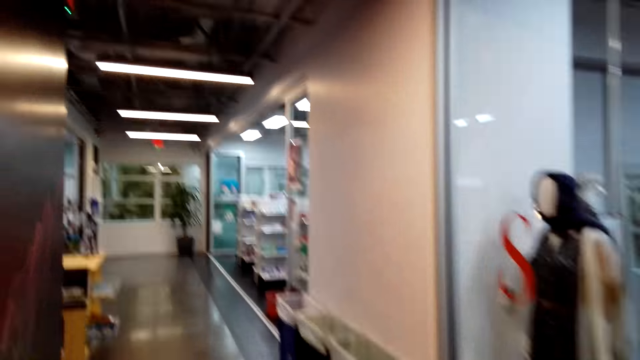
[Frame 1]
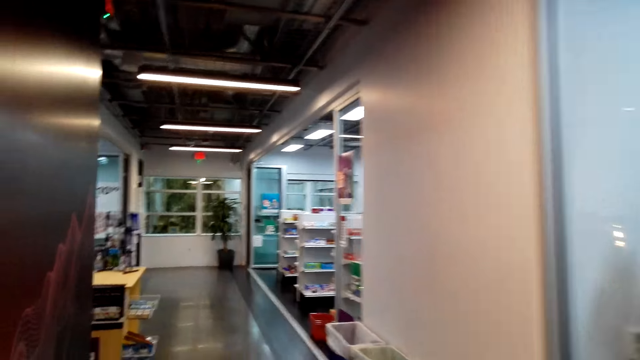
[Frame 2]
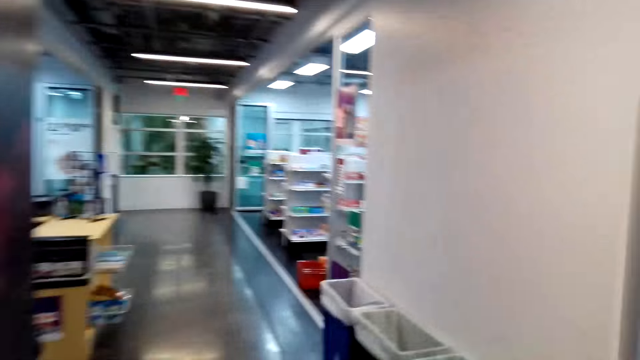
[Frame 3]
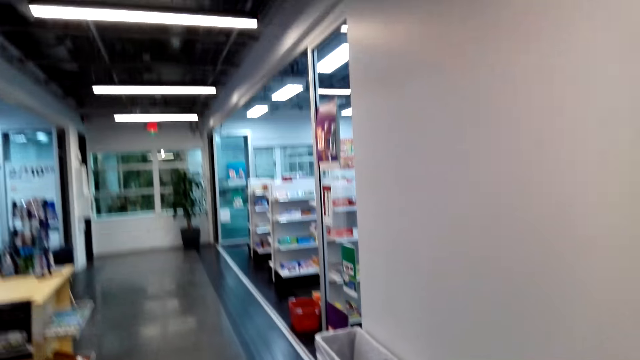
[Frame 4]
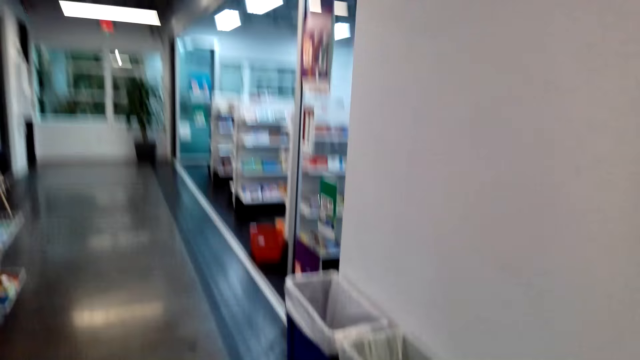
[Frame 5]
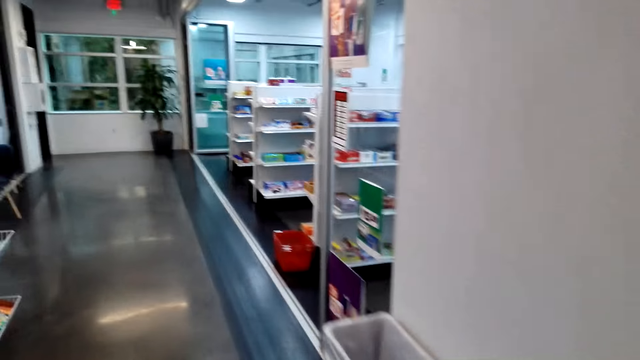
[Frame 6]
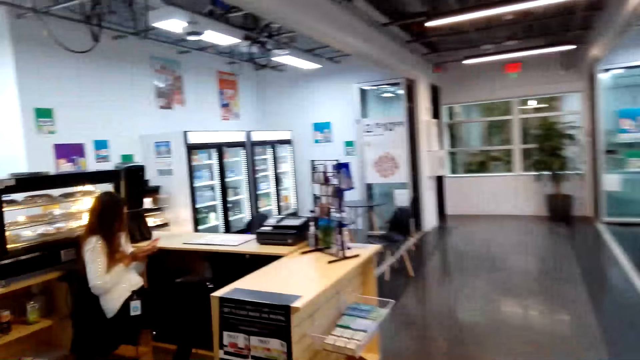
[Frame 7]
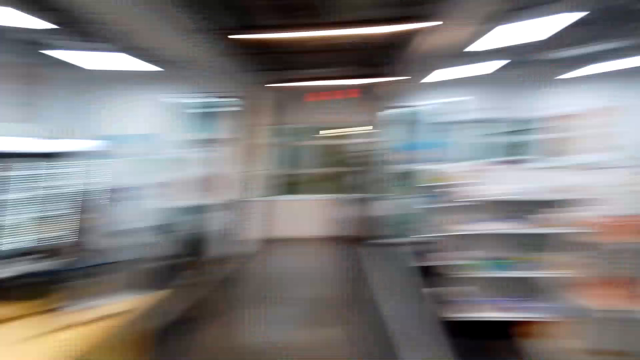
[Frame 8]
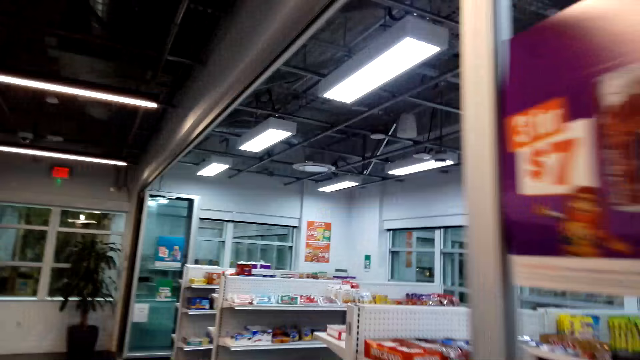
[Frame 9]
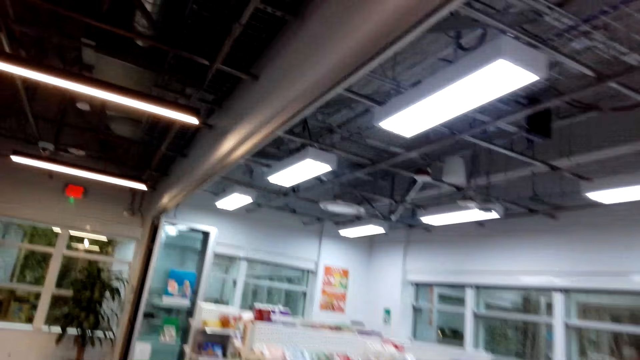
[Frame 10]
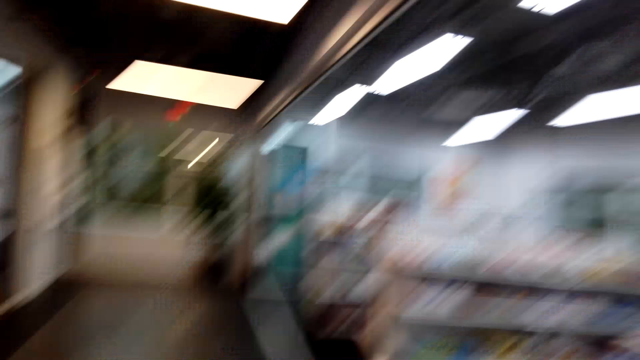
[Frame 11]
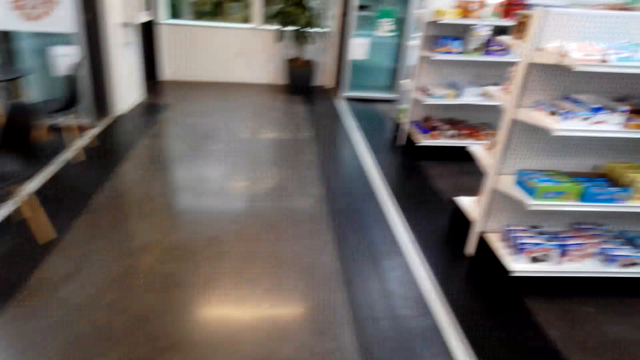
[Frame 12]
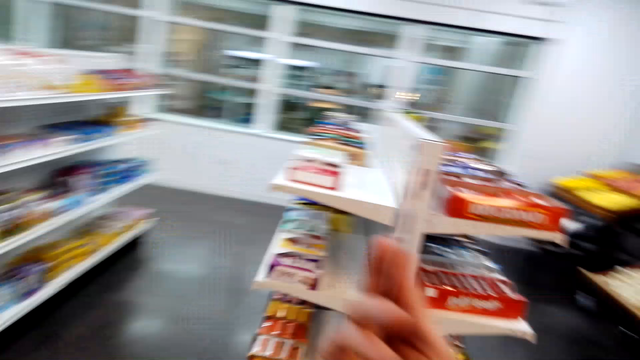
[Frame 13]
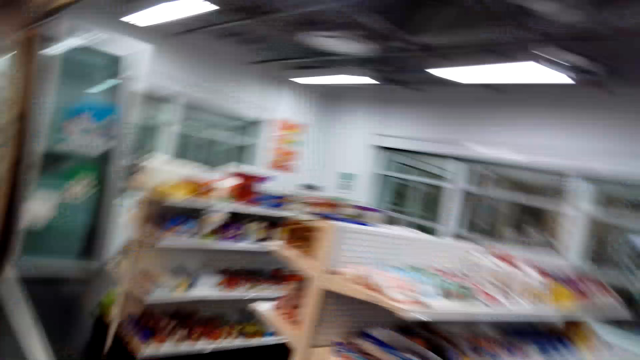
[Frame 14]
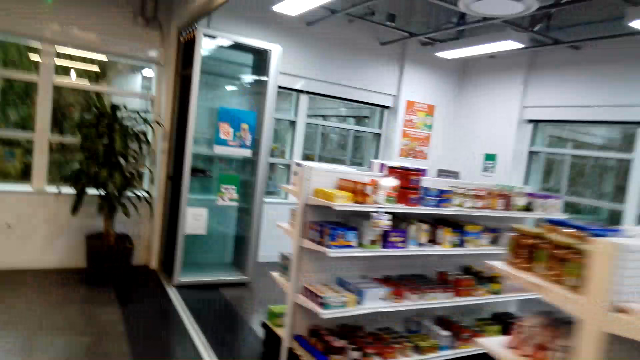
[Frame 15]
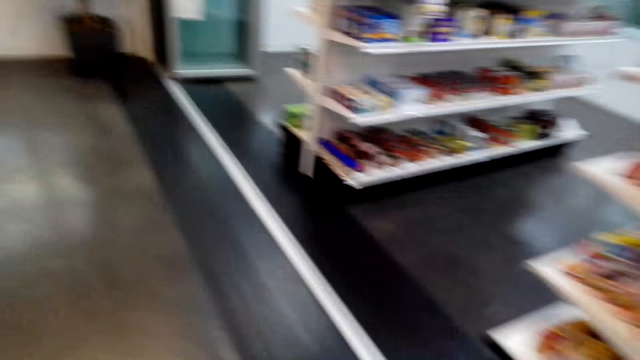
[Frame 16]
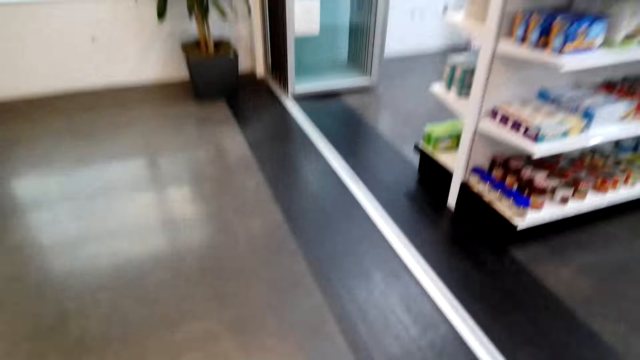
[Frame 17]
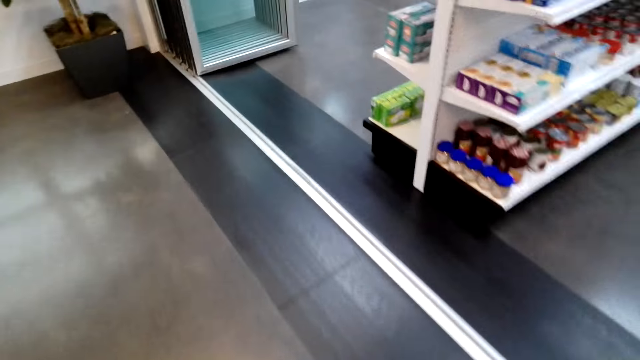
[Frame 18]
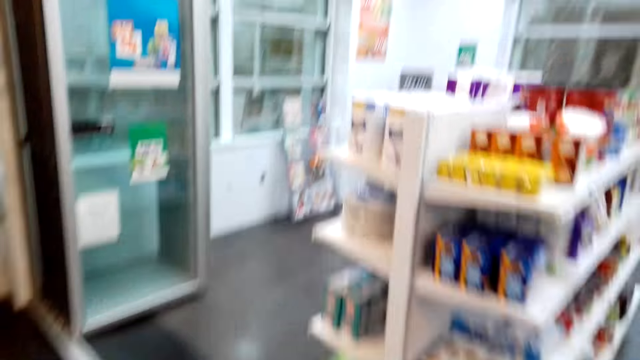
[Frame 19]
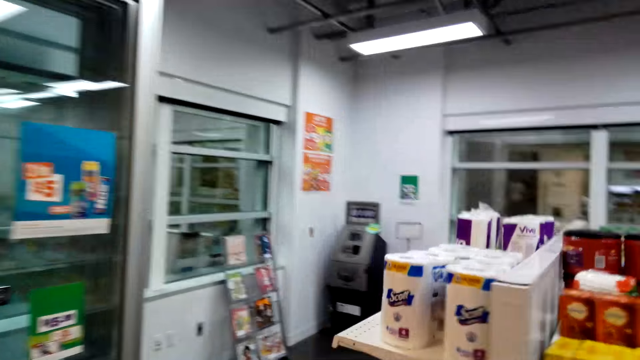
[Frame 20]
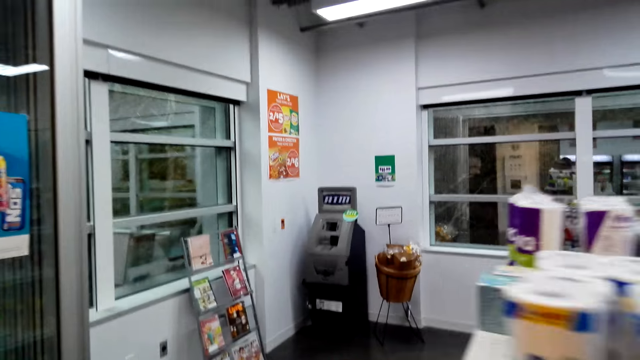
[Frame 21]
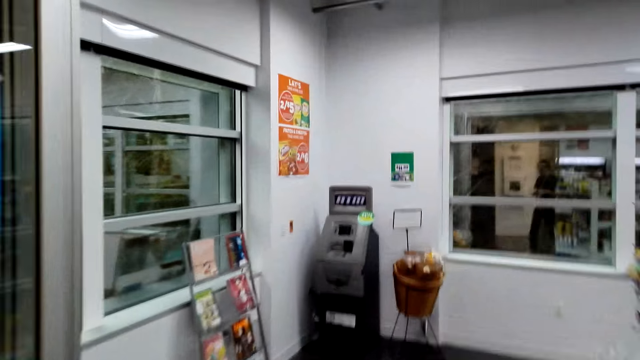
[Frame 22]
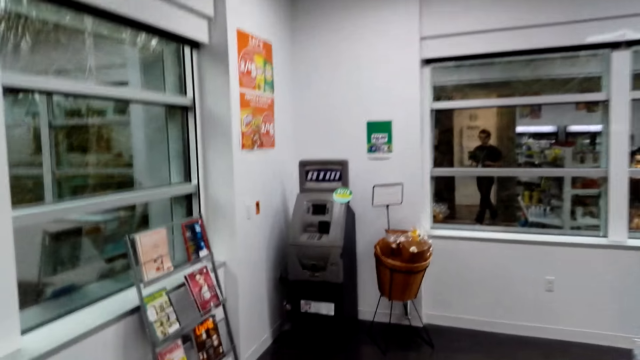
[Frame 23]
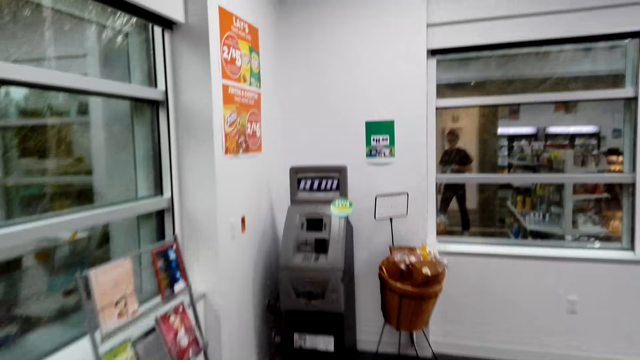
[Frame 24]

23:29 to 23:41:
The camera wearer looks around.

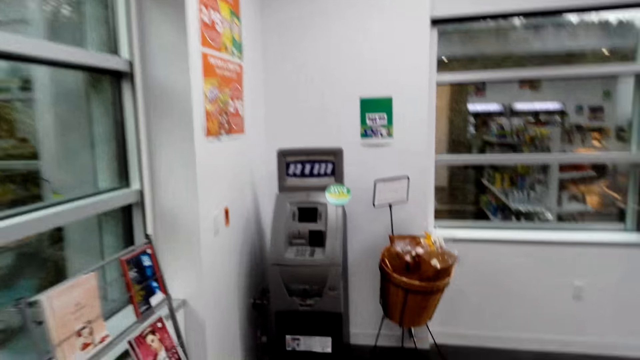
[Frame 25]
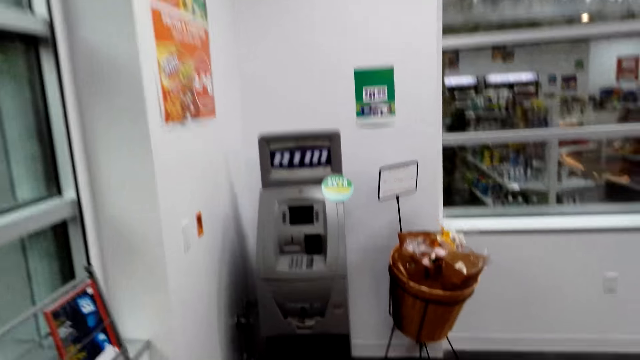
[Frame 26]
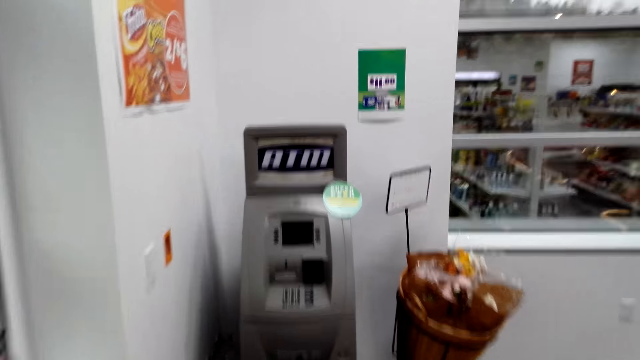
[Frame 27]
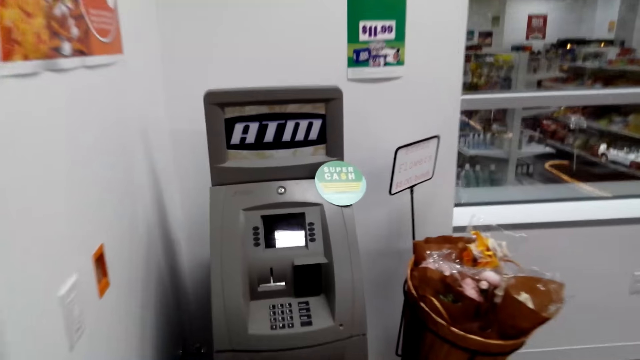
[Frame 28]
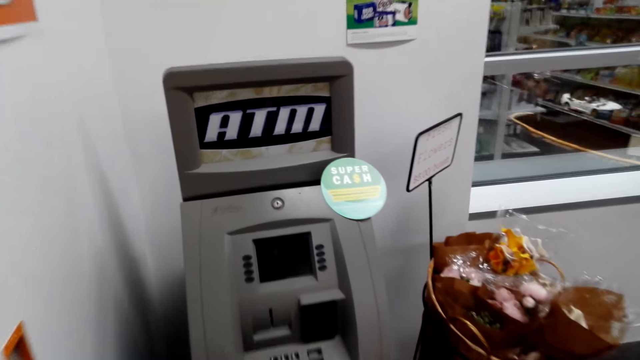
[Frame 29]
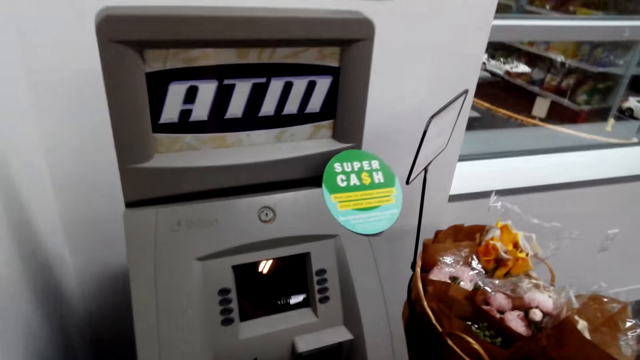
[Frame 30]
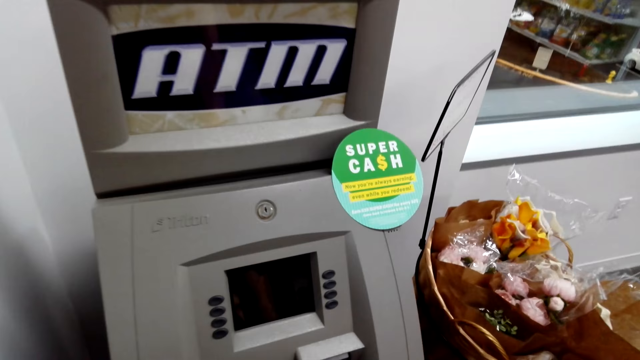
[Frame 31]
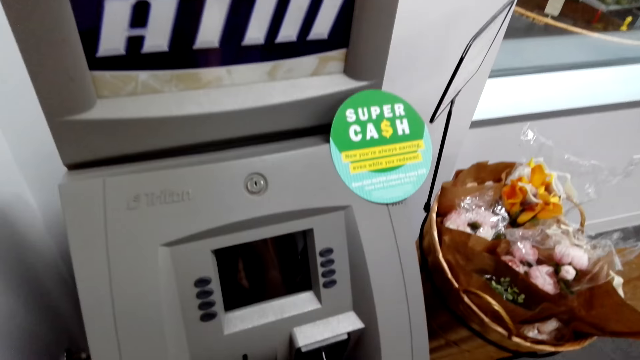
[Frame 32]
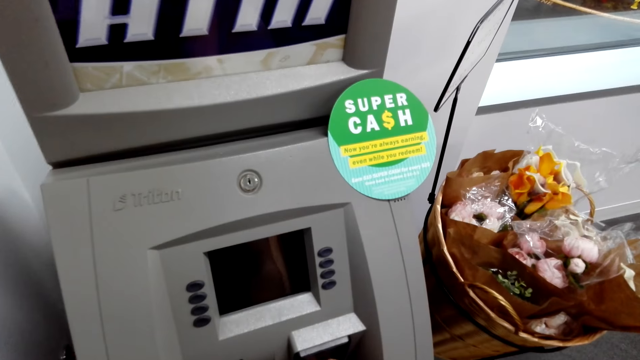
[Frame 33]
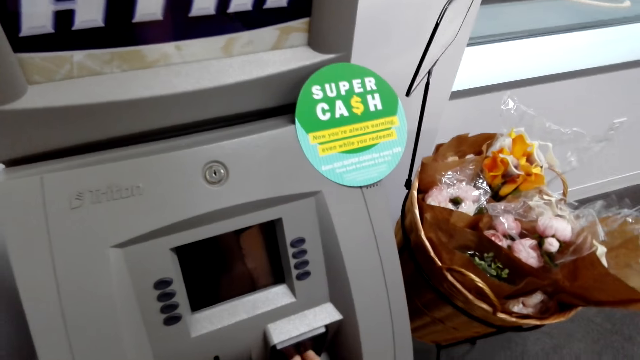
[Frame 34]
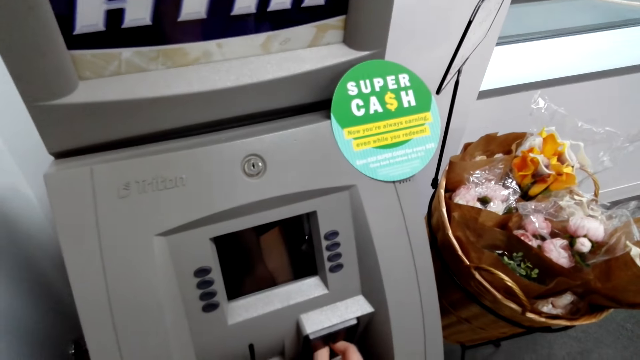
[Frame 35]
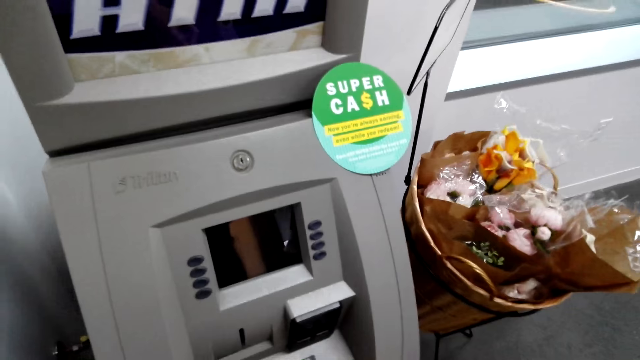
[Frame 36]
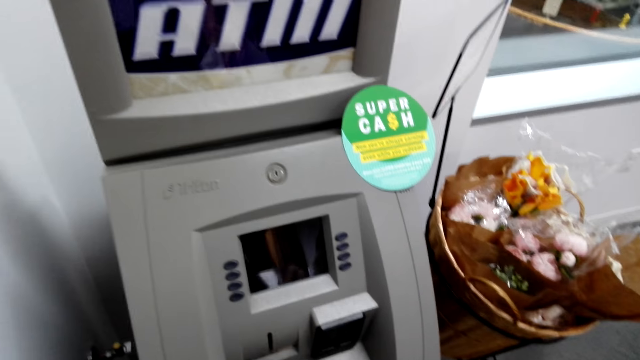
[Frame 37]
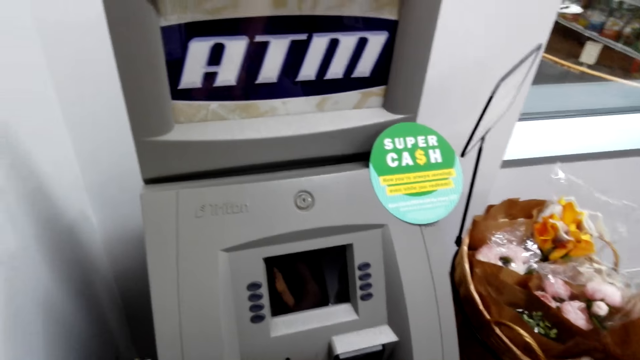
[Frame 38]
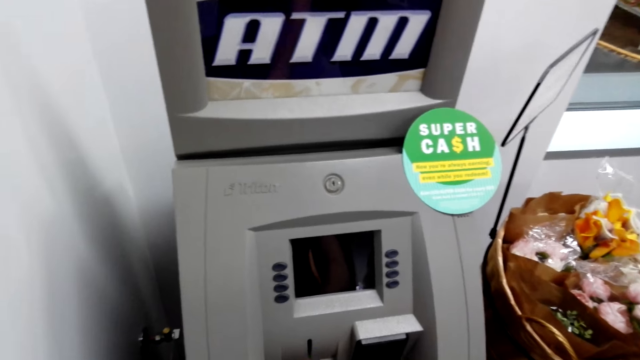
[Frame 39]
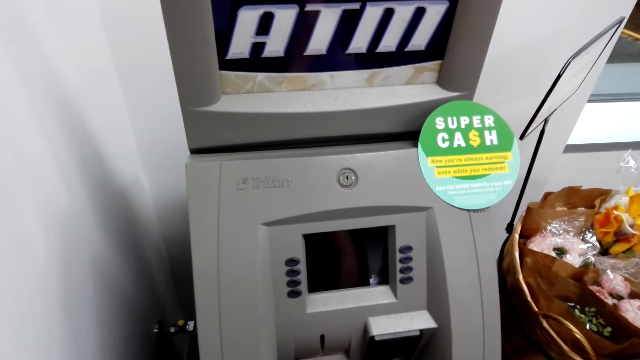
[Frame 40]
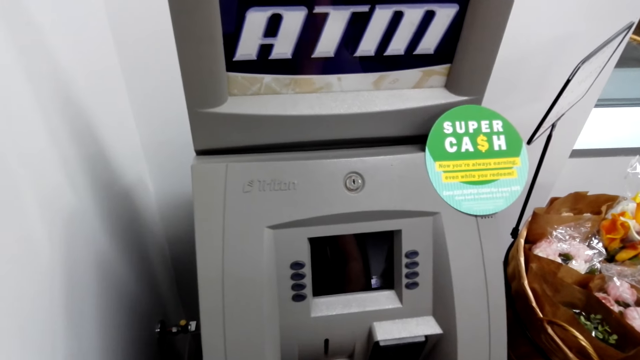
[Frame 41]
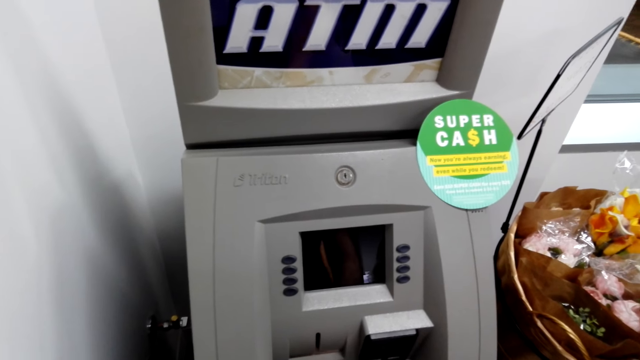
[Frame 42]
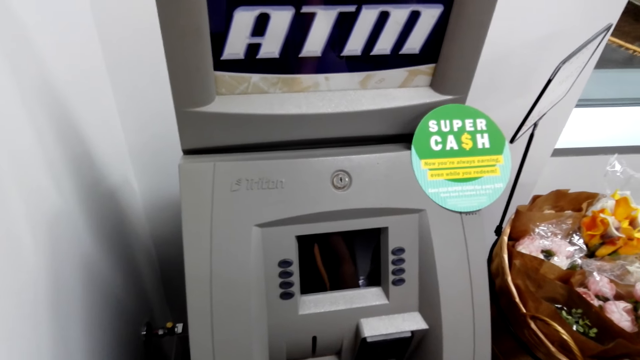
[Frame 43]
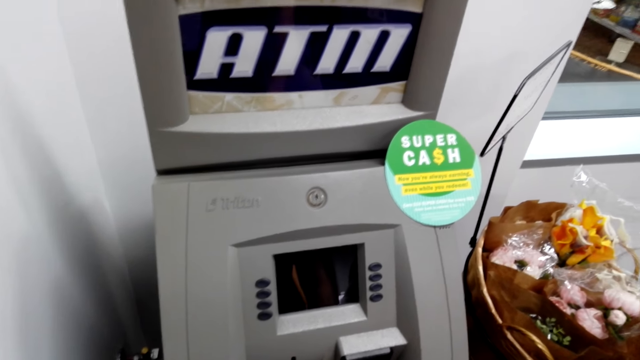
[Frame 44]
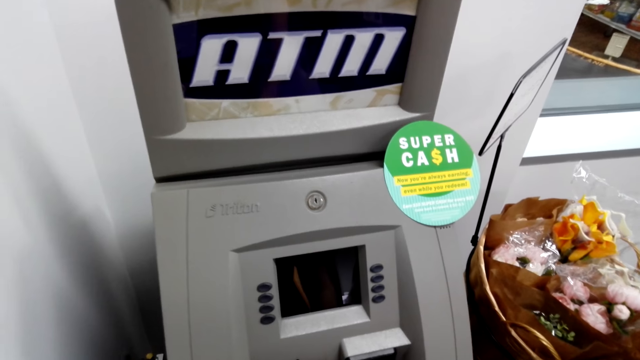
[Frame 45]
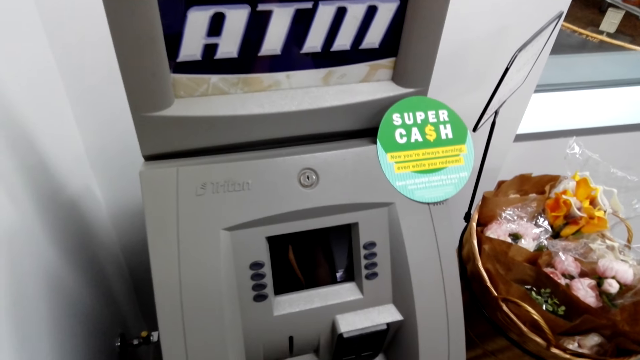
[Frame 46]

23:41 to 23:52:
The camera wearer inserts the card into the ATM. They withdraw money at the ATM. They type on the machine. They dial the number.
